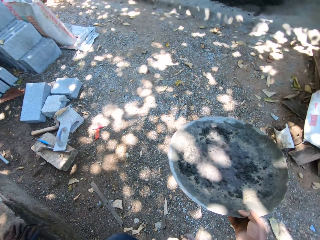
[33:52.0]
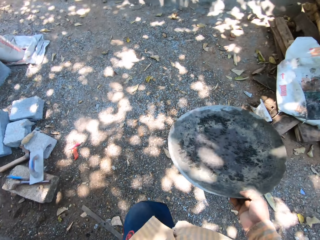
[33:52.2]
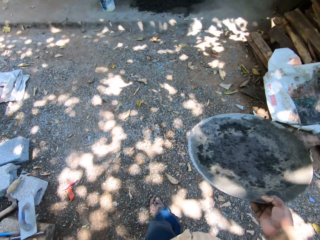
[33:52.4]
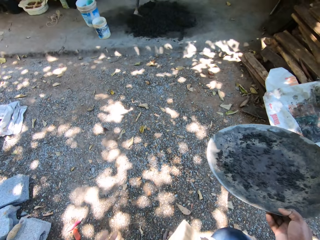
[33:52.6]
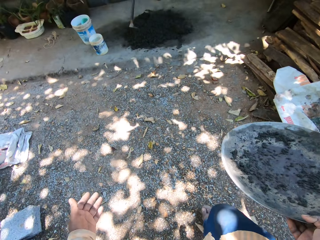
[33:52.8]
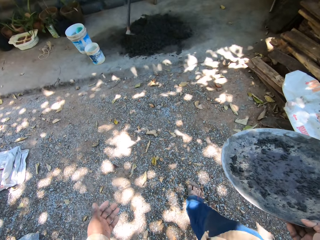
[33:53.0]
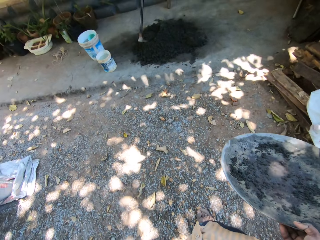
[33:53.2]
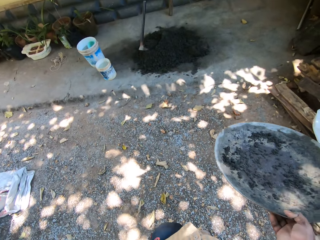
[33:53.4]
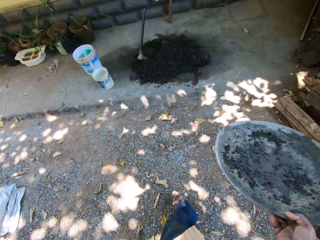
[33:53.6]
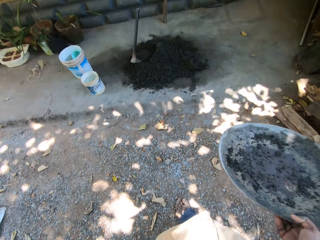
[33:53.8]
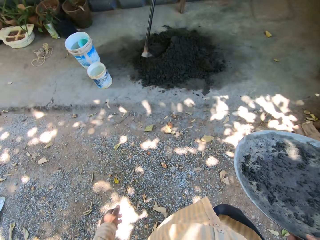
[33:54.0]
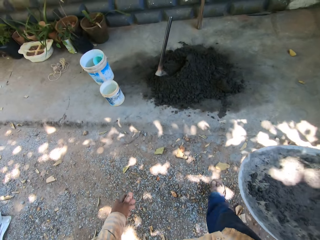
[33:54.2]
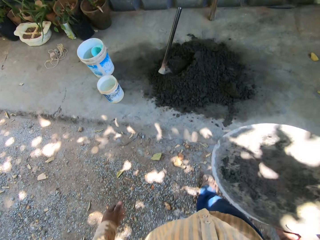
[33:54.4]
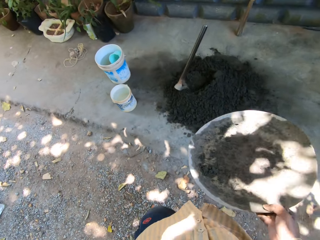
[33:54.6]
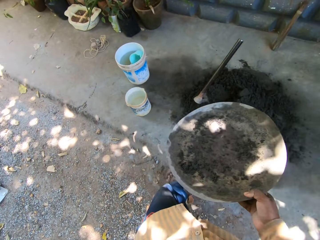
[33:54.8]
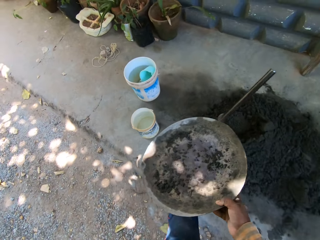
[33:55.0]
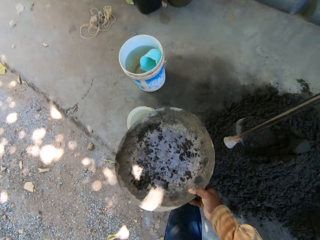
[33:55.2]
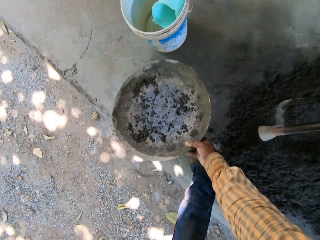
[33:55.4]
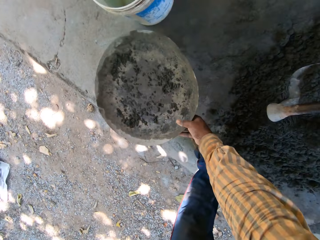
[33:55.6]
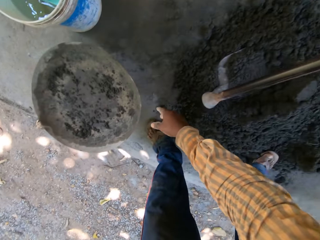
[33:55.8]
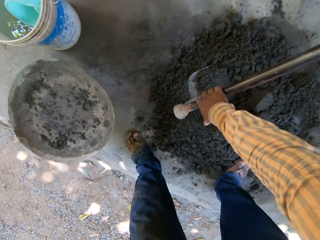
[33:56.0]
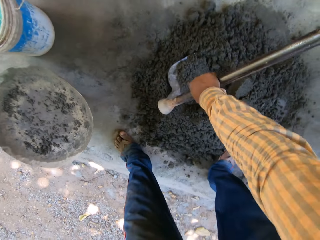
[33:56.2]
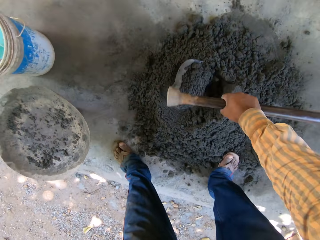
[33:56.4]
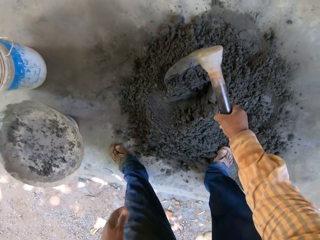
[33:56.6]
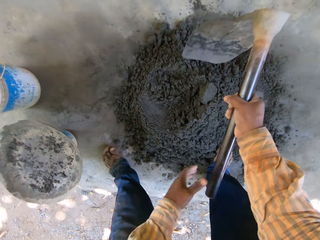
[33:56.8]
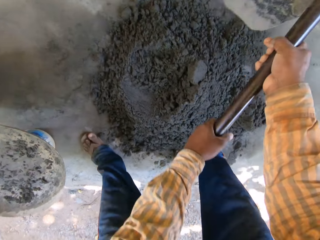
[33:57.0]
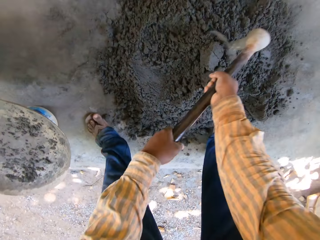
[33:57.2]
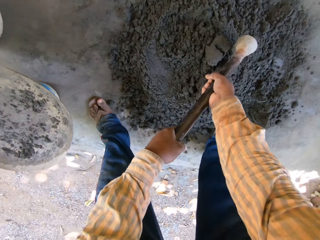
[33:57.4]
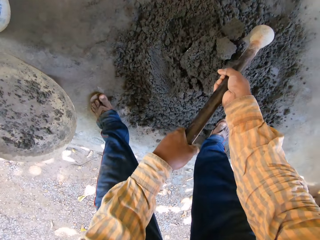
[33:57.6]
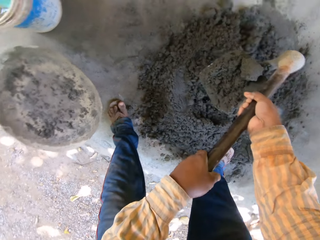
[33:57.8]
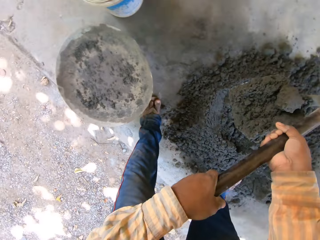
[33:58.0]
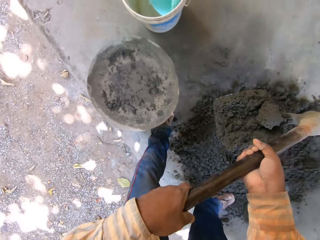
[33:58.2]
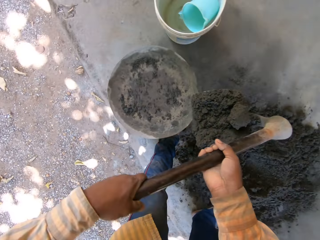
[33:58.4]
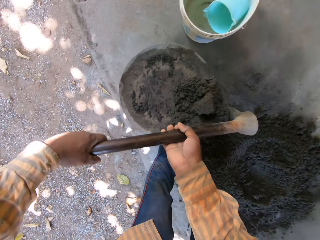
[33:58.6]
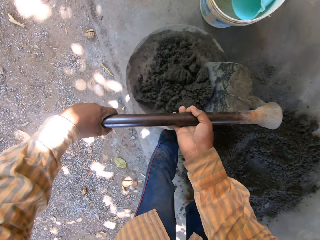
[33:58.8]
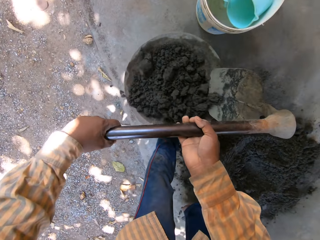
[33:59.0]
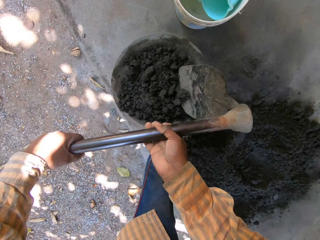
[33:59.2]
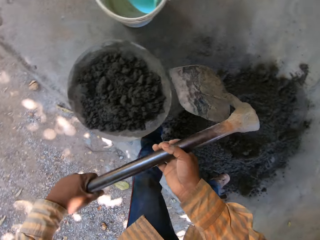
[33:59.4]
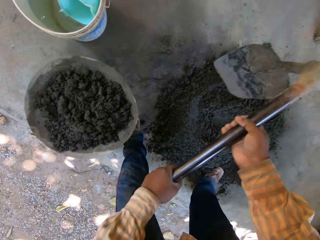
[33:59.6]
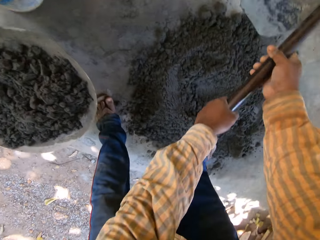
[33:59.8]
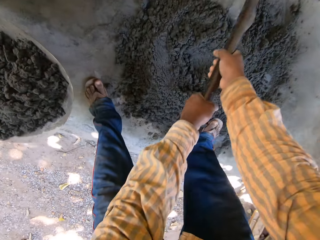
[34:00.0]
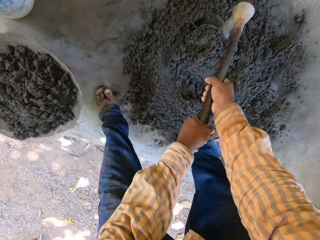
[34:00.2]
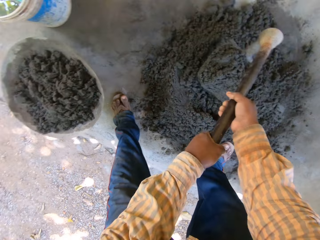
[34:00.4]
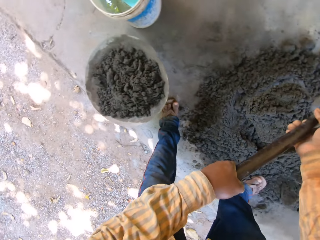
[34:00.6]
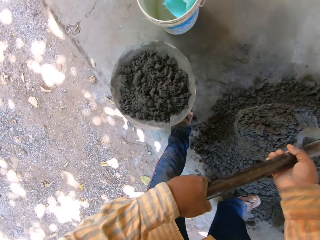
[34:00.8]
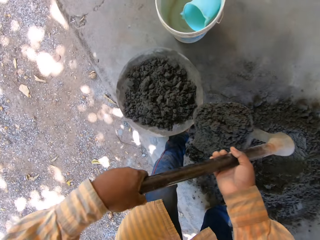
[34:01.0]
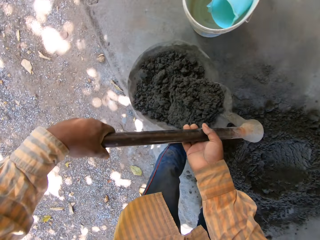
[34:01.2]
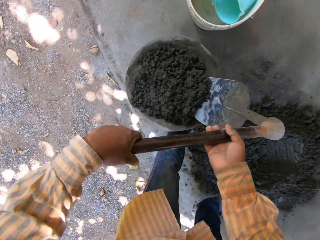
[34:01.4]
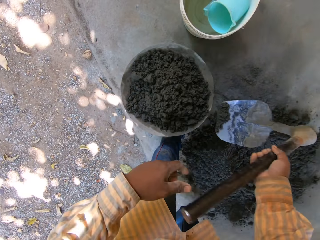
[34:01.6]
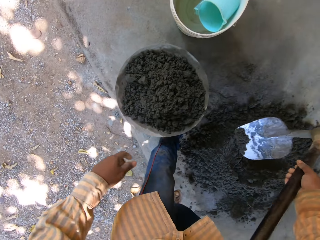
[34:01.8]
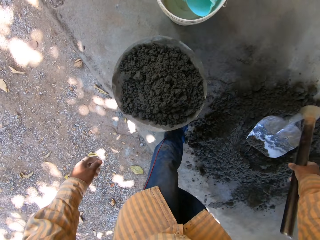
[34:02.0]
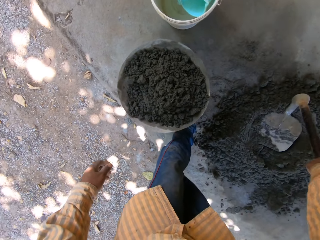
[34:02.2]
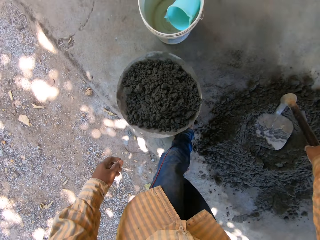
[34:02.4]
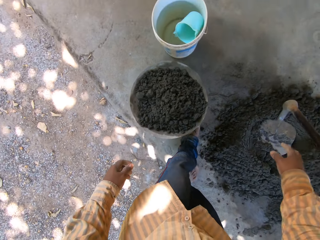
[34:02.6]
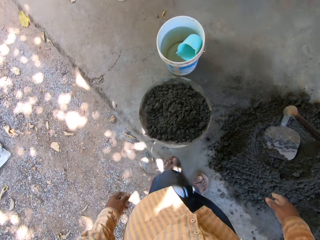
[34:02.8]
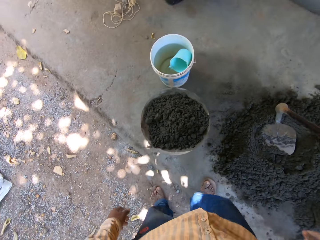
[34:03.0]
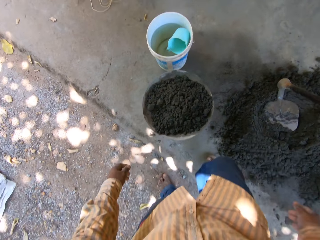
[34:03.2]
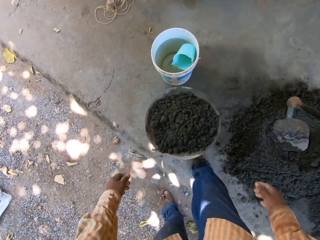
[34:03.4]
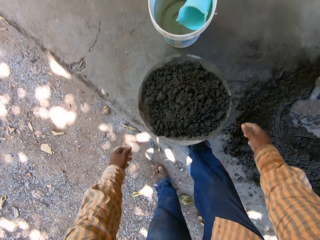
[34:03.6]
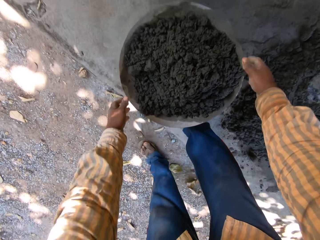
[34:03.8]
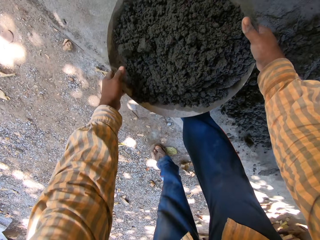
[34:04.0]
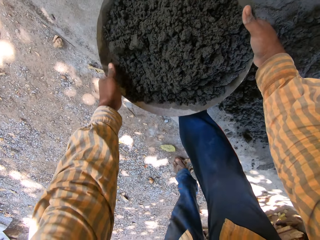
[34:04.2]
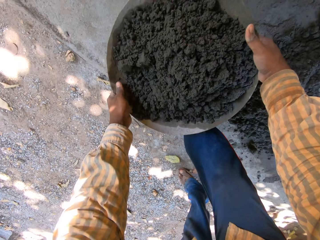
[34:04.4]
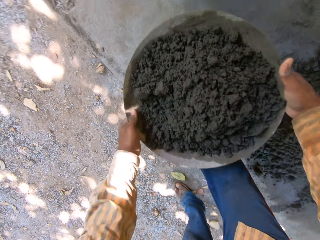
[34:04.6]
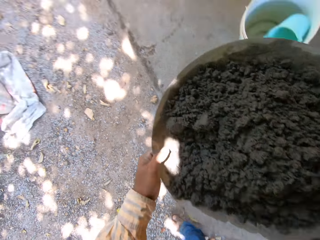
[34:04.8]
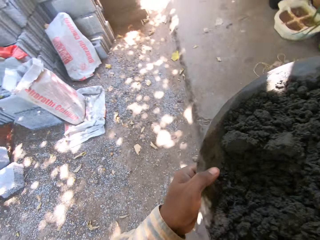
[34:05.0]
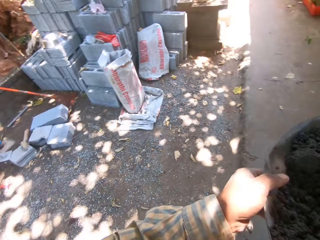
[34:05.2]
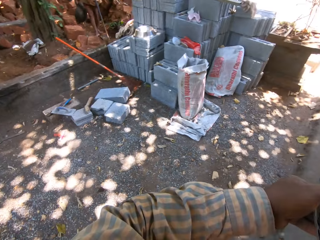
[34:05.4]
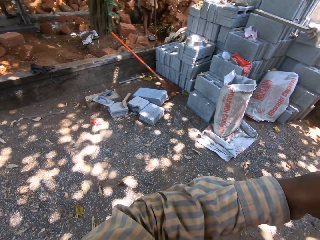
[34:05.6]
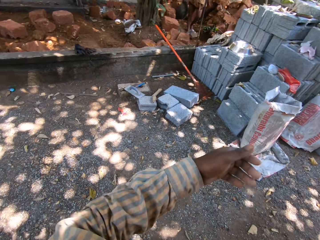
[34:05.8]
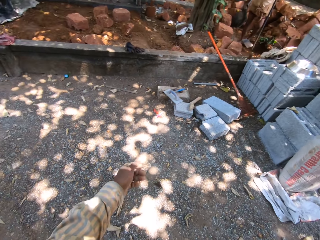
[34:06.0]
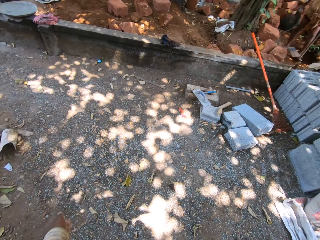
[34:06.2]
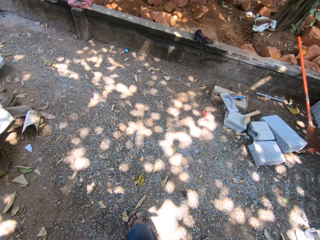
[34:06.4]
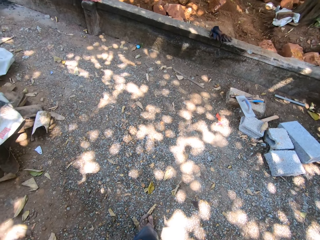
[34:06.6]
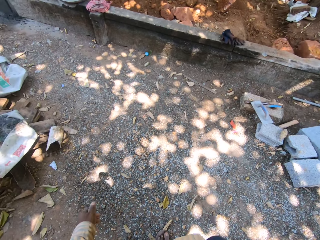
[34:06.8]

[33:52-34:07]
The camera wearer crosses the block fence. He walks on the ground. He places the head pan in his right hand on a plastic. He picks up a digging hoe from some concrete sand on the ground with his right hand. He holds the digging hoe with both hands. He scoops some concrete mix from the ground with the digging hoe in both hands. He pours the concrete mix from the digging hoe in his hands in the head pan on the plastic. He scoops some concrete mix from the ground with the digging hoe in both hands. He pours the concrete mix from the digging hoe in his hands in the head pan on the plastic. He passes the digging hoe from his left hand to his right hand. He drops the digging hoe in his right hand on the concrete mix on the ground. He carries the head pan from the plastic with both hands. He holds the head pan with his right hand. He walks on the ground.

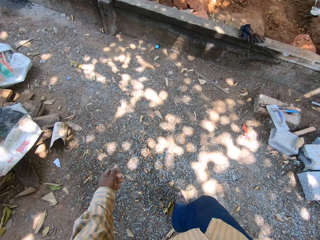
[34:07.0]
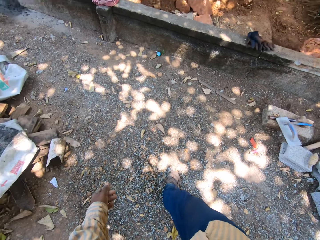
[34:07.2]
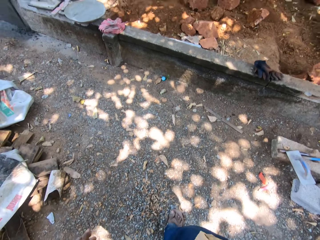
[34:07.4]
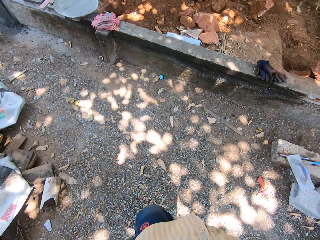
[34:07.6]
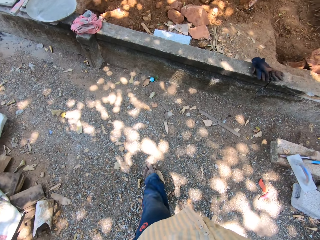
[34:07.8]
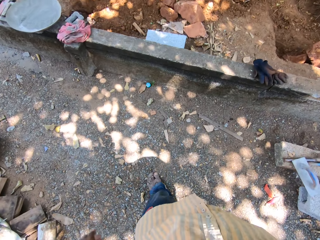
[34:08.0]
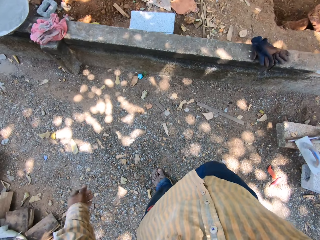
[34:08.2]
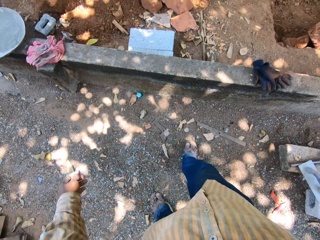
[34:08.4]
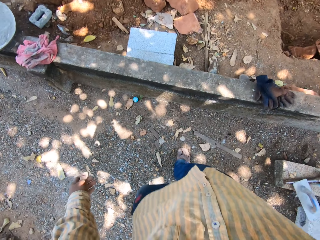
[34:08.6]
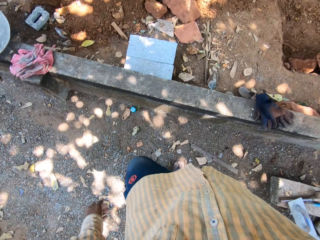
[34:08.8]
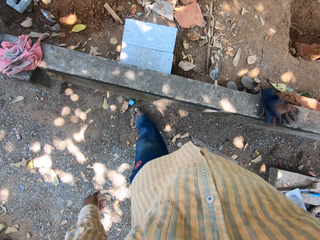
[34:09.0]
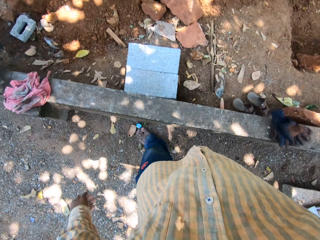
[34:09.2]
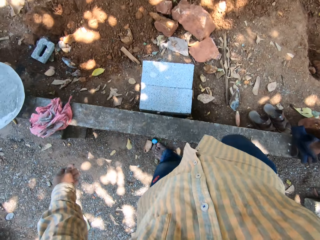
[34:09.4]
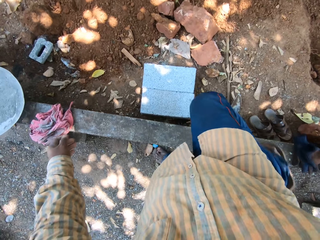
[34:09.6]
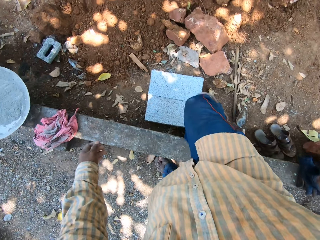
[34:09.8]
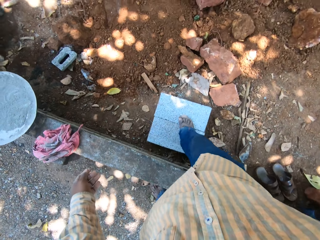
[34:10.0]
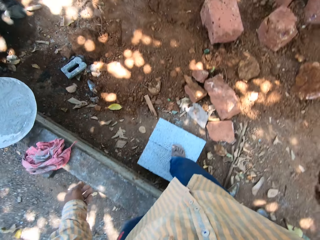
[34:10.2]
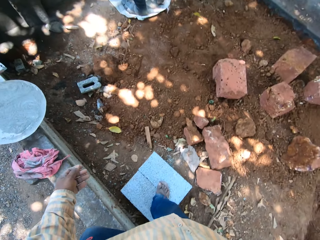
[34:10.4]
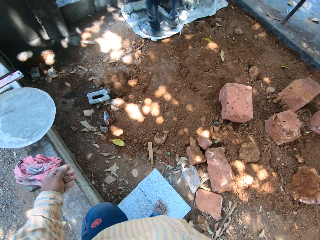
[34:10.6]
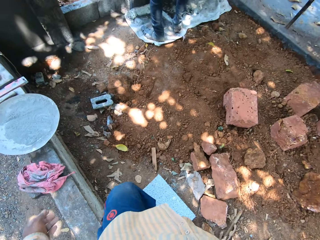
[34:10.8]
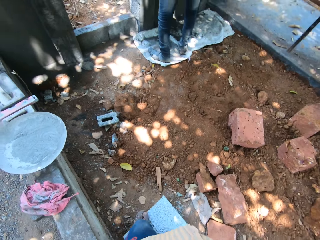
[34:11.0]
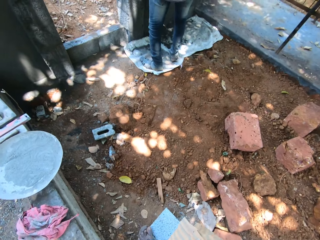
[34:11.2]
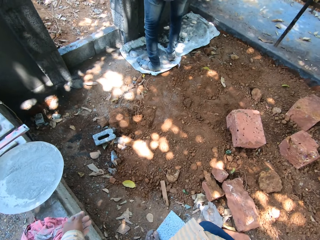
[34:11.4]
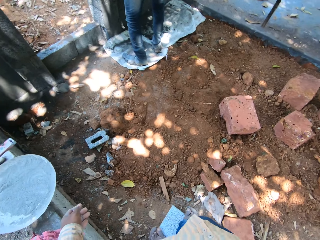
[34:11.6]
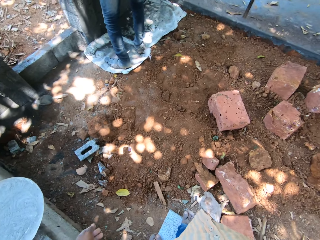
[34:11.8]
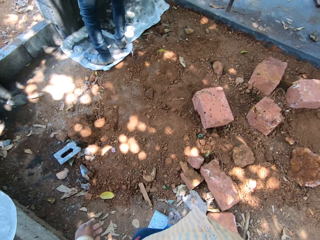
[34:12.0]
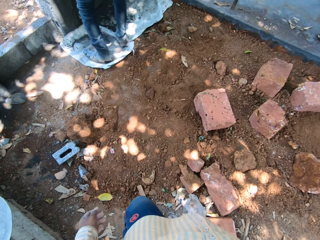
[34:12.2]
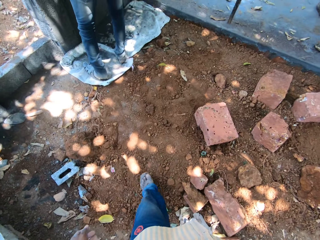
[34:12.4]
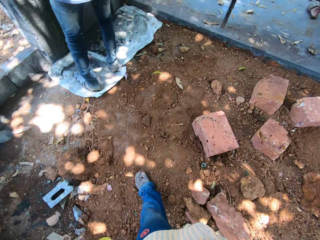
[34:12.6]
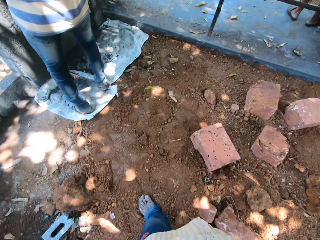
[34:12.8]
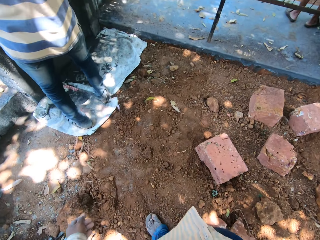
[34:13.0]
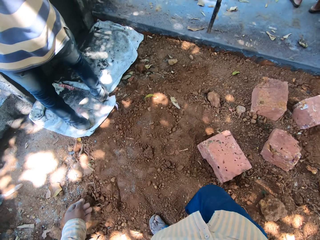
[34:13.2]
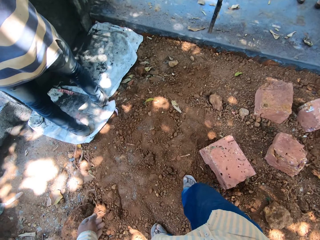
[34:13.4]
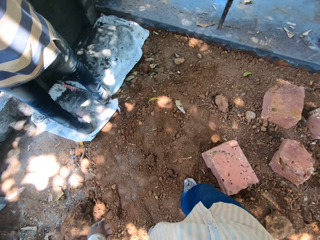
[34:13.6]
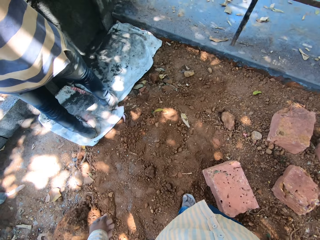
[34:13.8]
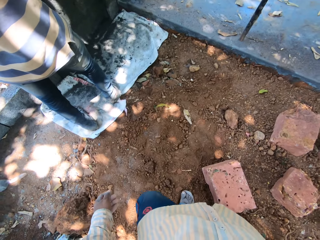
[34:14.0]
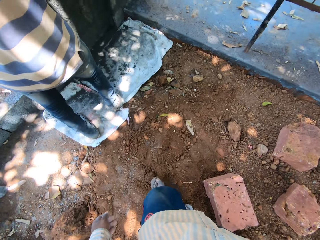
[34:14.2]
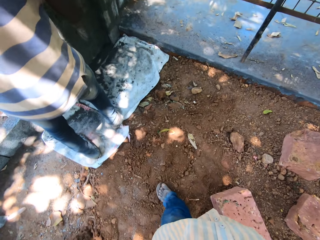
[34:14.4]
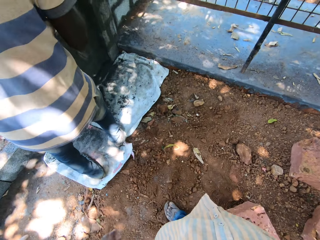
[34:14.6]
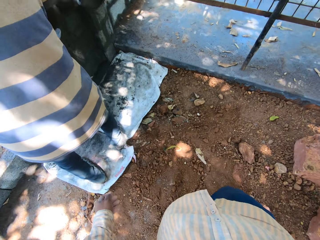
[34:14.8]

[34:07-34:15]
The camera wearer places his right leg on the blocks on the ground. He crosses over a concrete wall. He places his left leg on the blocks on the ground. He walks on the ground. He climbs down the block to the ground.
